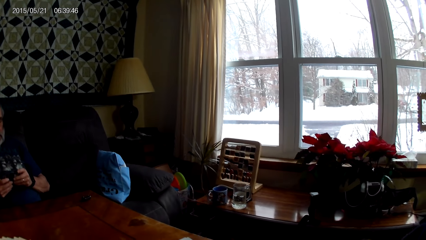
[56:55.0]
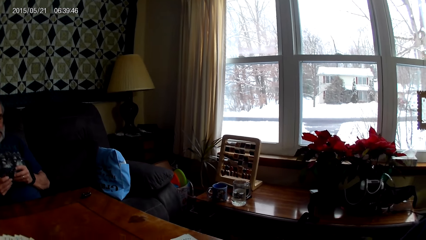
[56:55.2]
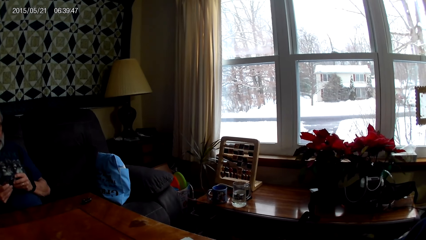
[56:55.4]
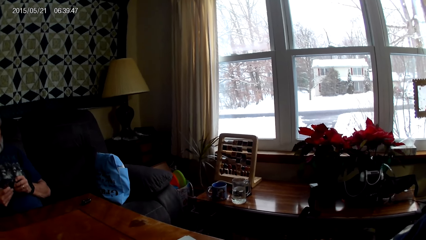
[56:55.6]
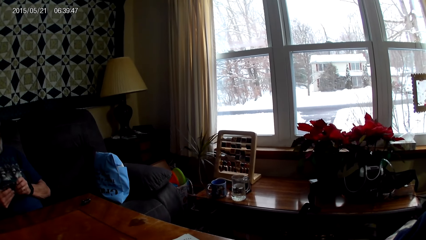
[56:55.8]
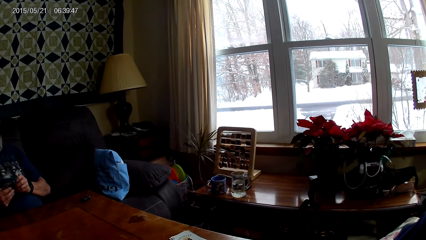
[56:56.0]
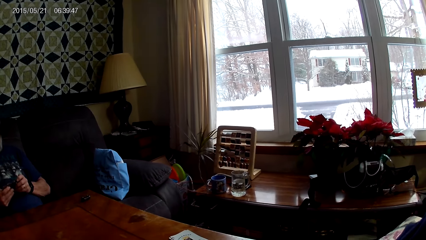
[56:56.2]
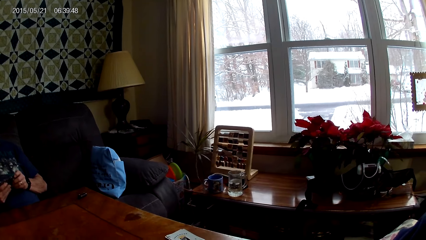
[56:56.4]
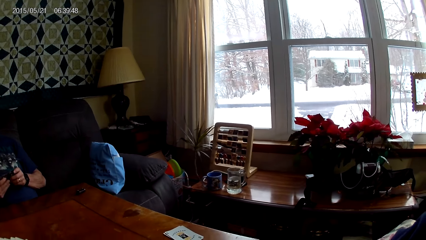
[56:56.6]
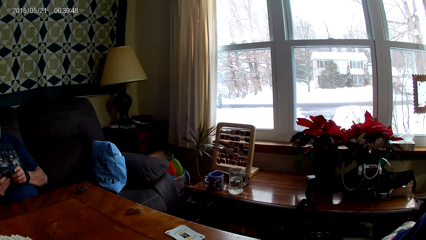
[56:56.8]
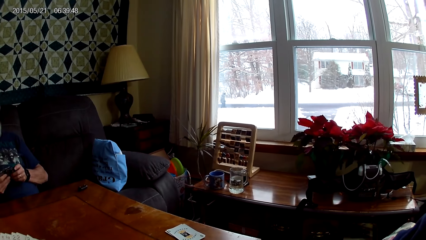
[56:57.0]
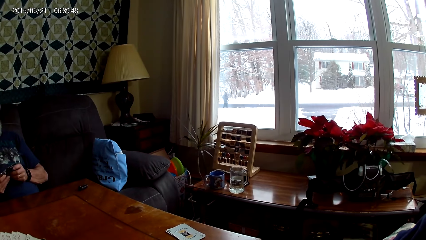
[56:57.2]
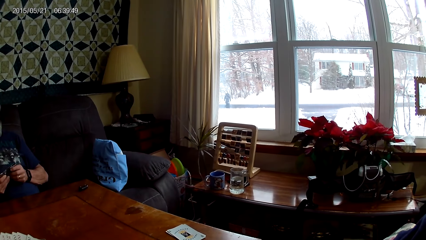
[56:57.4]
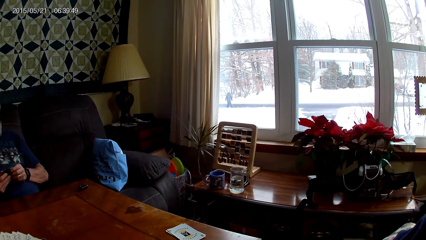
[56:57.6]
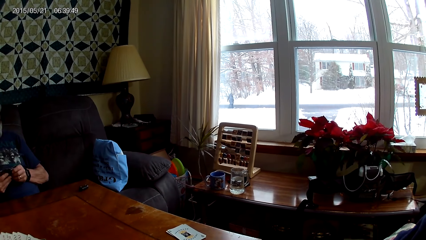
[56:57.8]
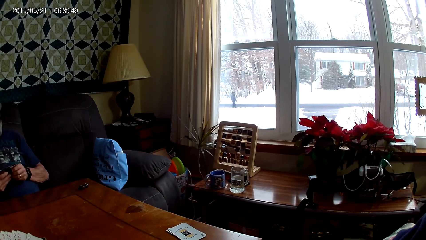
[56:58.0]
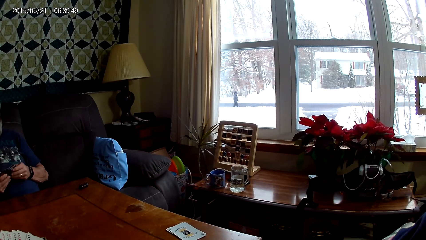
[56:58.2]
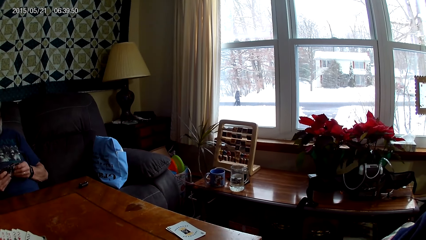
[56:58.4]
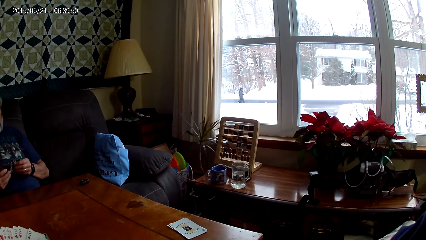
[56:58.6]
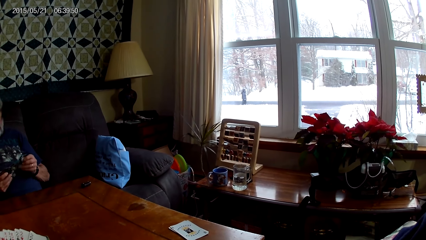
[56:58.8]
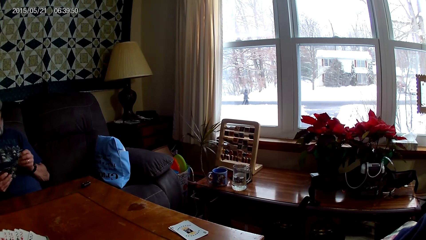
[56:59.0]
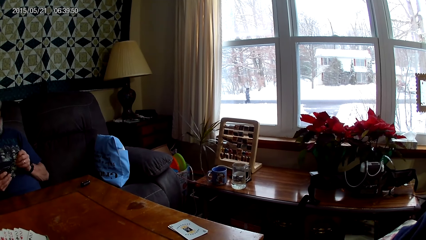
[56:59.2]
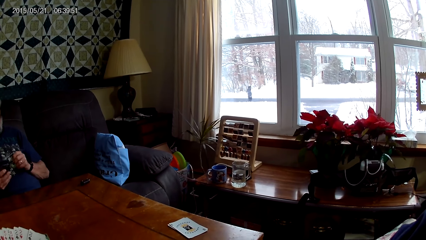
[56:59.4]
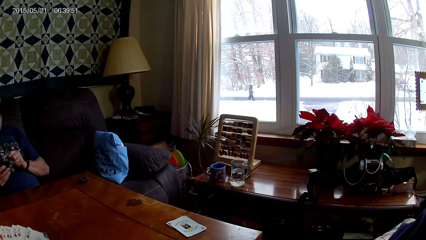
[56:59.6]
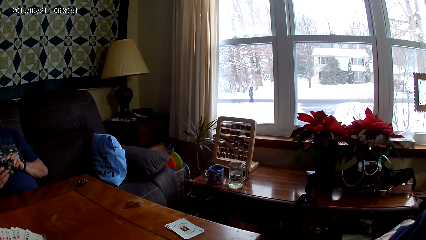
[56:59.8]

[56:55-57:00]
A man inserts cards in other cards.

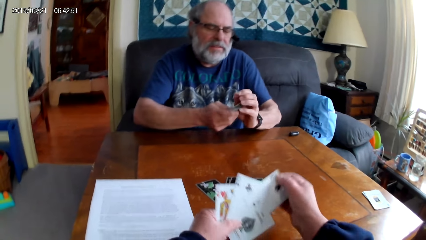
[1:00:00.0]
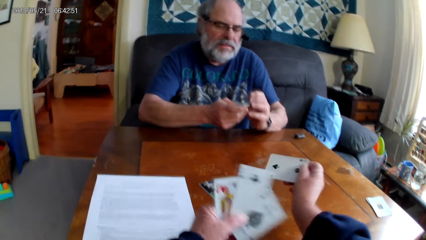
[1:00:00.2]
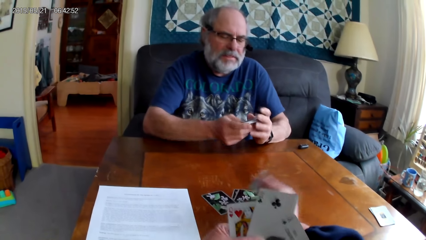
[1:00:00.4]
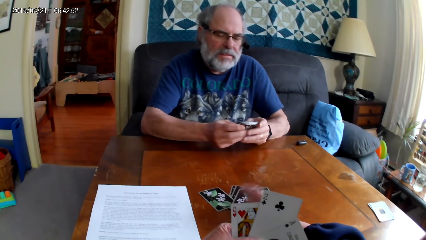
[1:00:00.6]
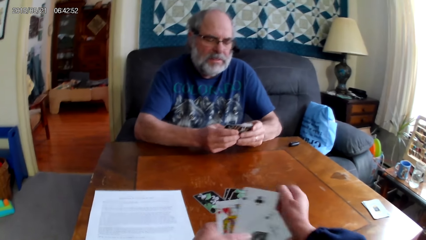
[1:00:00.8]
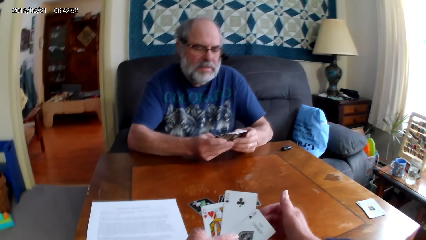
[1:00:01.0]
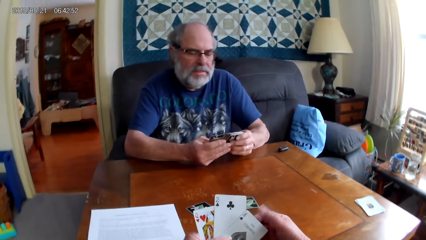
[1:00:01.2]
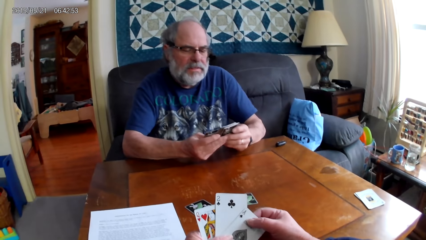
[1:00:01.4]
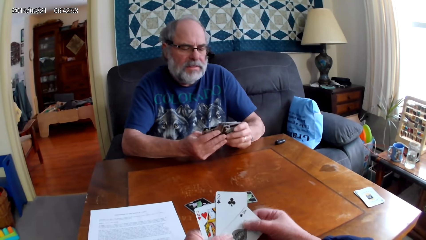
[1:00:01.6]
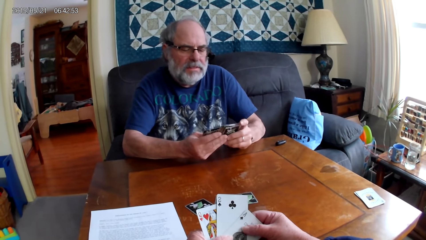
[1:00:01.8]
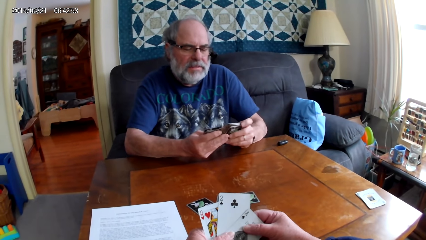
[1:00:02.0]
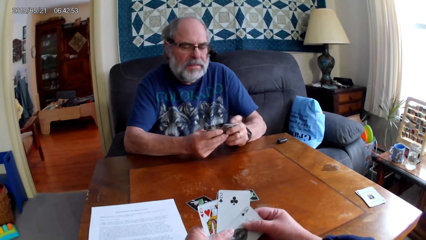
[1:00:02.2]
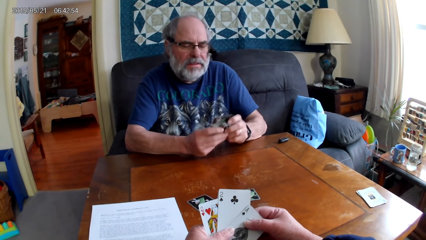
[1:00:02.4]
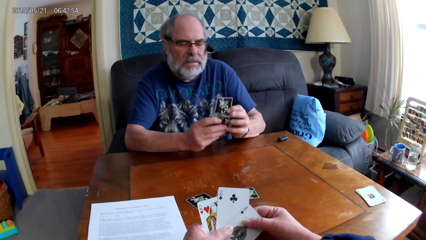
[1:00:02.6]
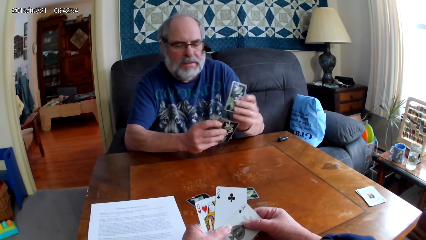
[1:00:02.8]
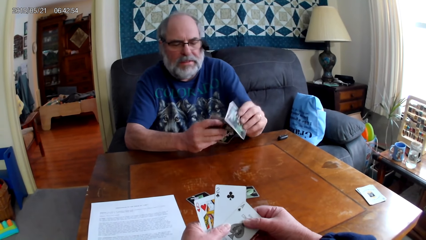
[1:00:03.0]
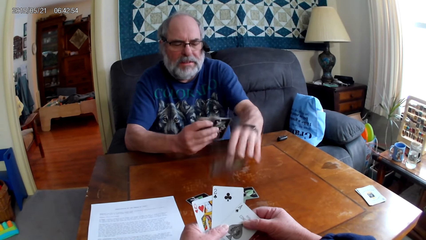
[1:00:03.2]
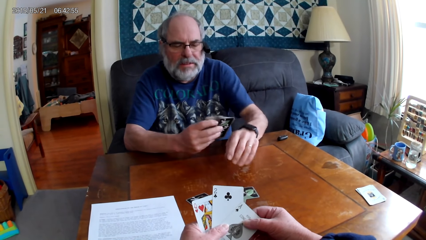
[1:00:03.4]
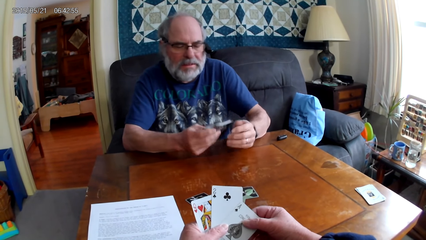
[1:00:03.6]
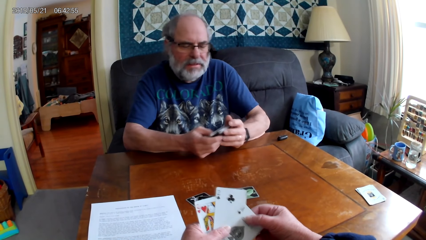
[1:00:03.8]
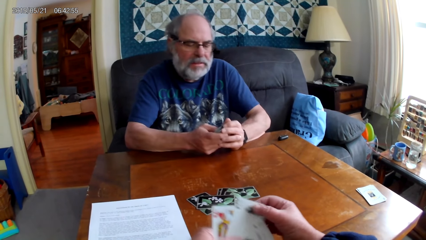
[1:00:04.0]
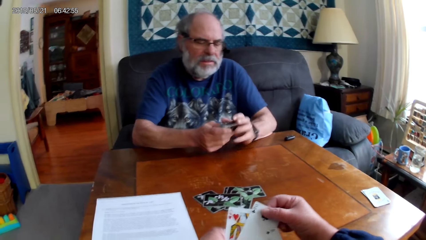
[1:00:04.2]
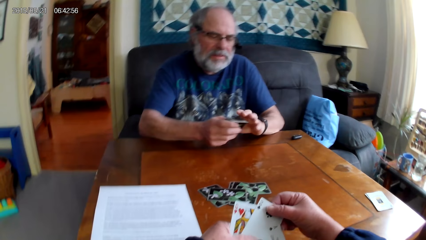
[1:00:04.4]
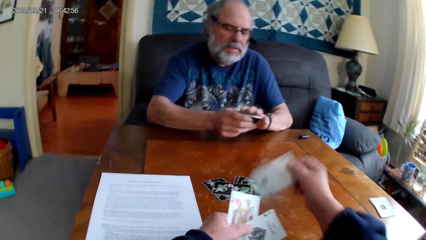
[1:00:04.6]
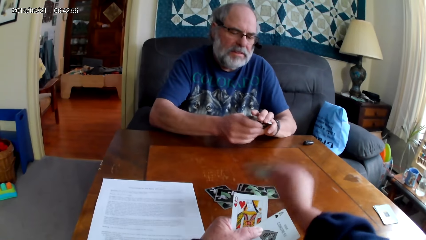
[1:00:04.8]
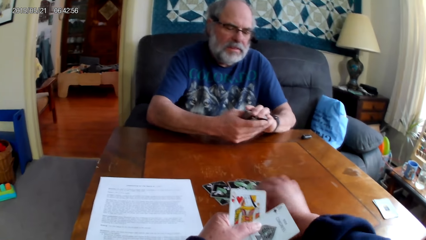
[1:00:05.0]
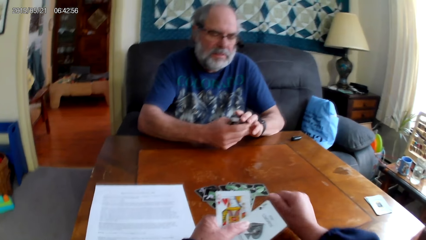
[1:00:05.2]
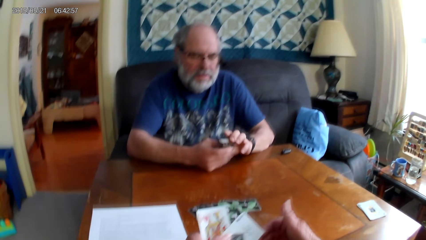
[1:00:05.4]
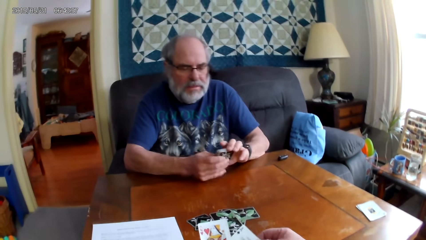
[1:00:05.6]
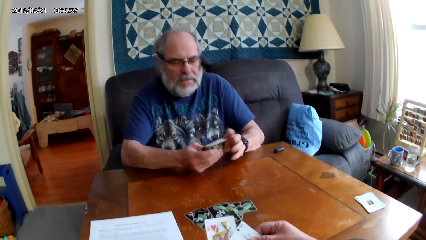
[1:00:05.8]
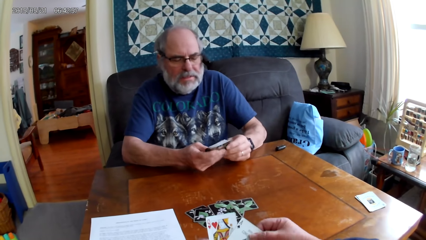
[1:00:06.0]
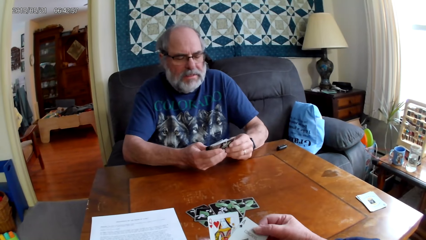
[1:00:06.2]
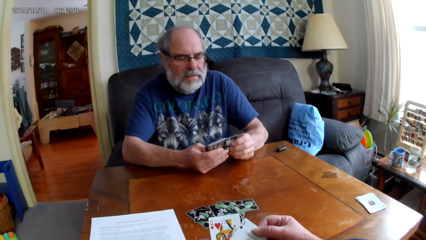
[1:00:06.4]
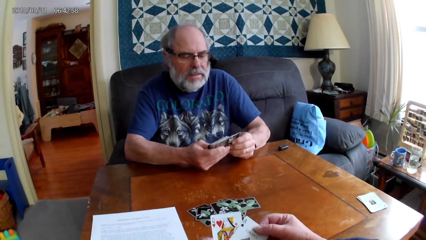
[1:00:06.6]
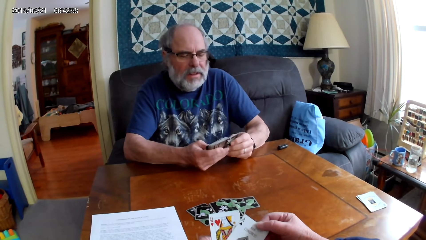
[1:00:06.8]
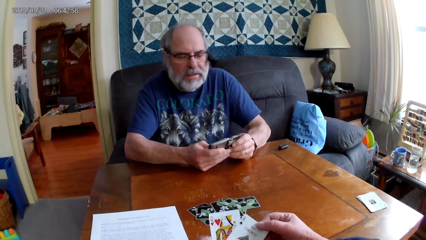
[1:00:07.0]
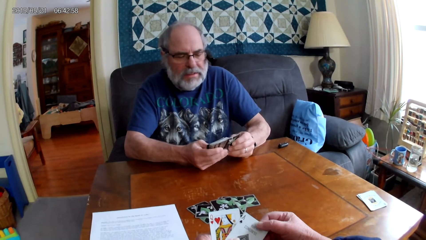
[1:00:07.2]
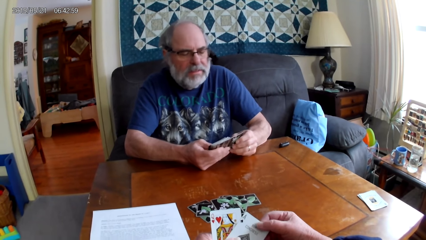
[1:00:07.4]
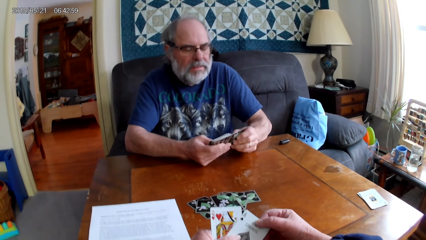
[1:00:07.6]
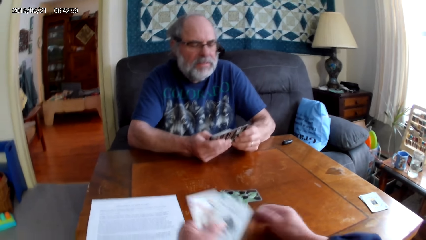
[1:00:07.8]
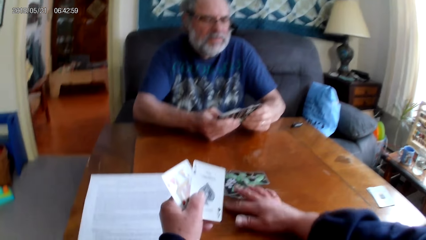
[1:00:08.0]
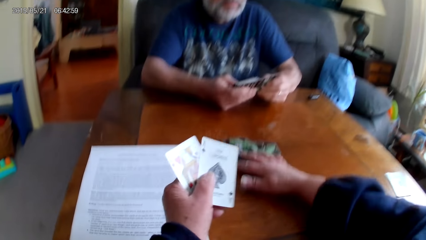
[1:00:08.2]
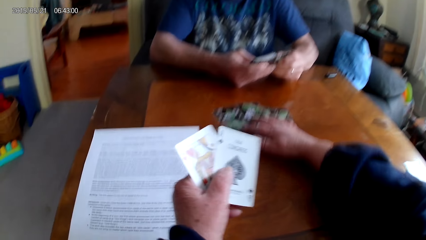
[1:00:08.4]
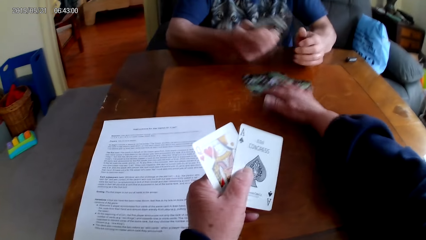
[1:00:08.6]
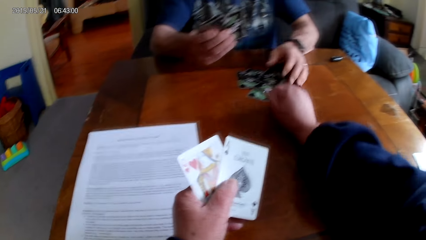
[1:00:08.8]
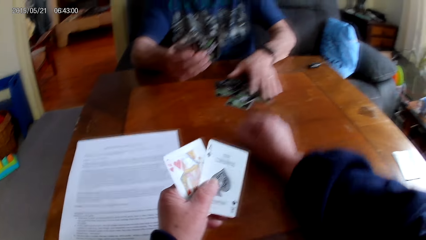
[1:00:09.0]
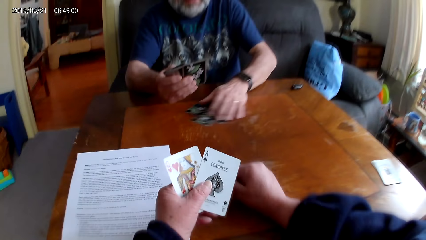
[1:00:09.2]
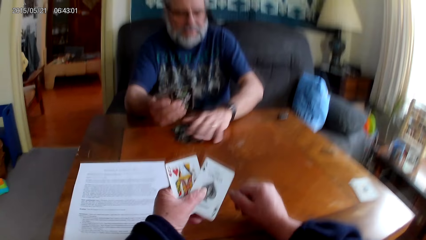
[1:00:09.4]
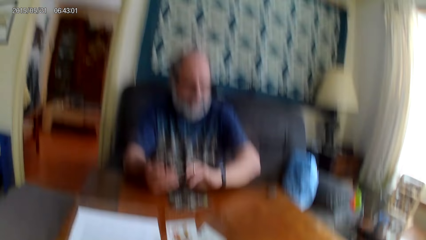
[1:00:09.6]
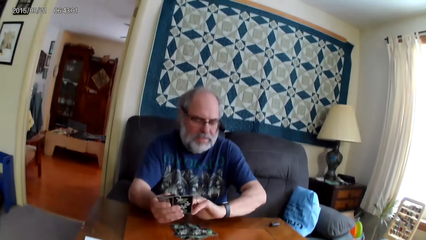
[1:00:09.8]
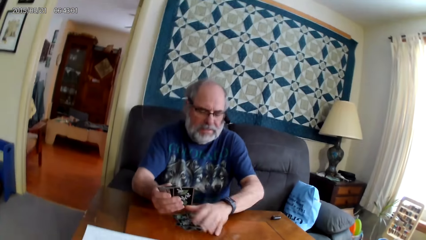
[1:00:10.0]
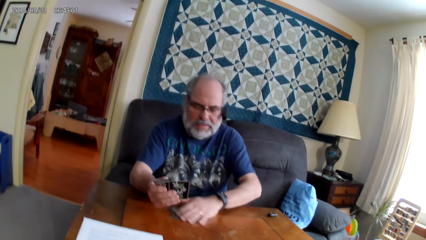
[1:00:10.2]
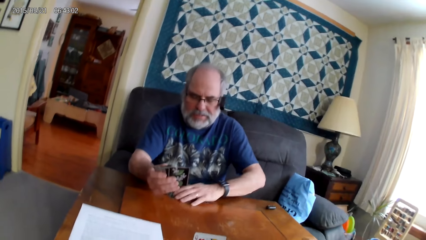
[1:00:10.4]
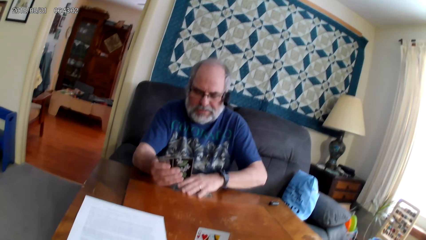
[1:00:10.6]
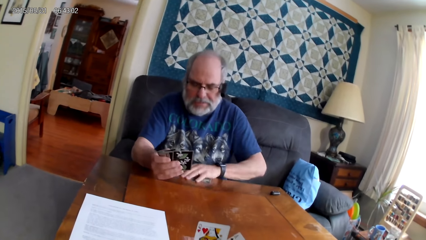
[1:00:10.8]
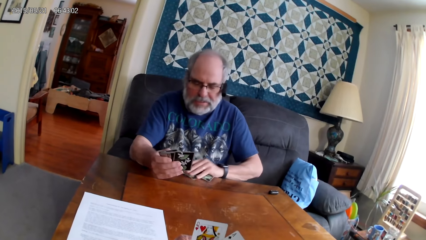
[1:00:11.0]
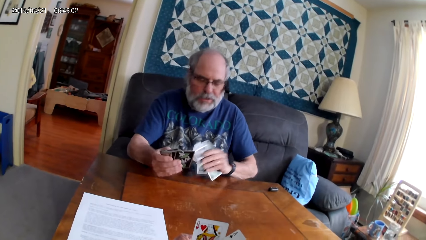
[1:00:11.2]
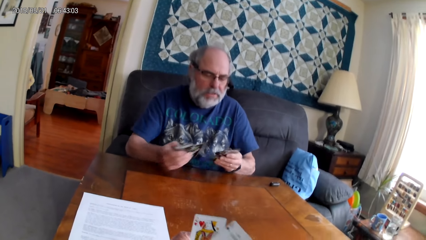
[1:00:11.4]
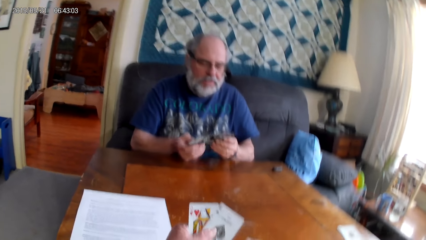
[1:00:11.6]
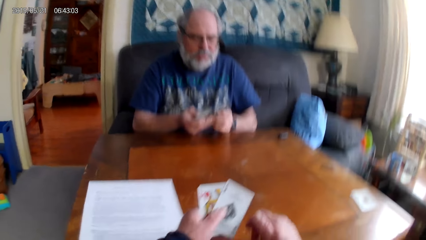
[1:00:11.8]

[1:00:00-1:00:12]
The camera wearer places a card on the table and spreads out cards. A man spreads out a card. The man places a card on the table. The camera wearer puts the playing card on the table. The man spreads out a card. The camera wearer spreads out cards. They slide over the cards on the table to the man. The man picks up the playing cards on the table.
